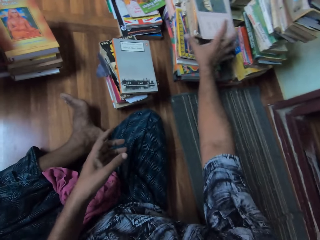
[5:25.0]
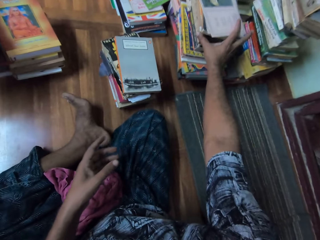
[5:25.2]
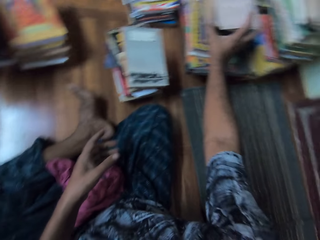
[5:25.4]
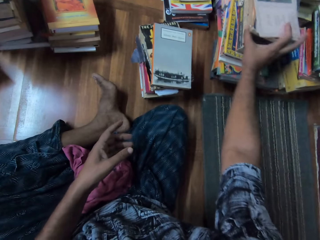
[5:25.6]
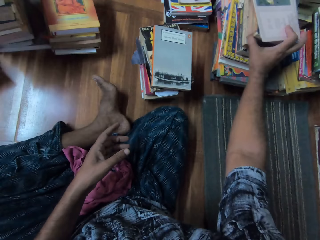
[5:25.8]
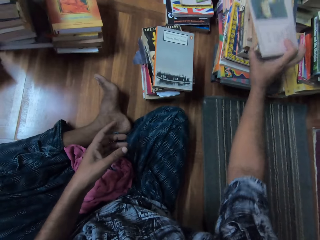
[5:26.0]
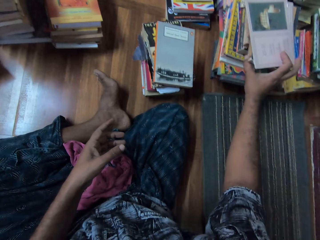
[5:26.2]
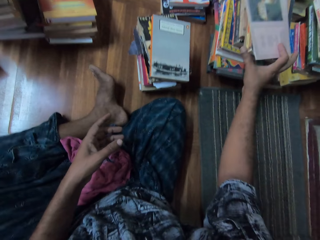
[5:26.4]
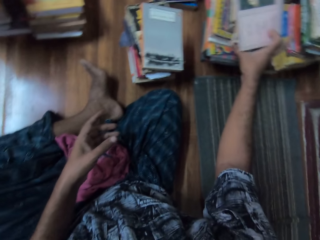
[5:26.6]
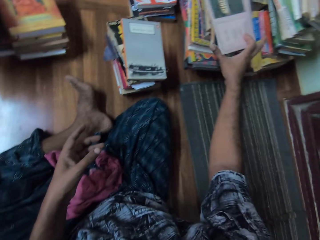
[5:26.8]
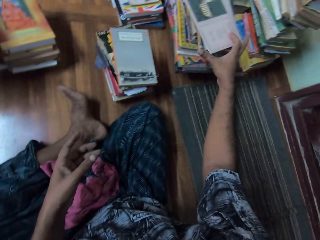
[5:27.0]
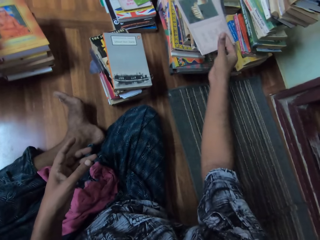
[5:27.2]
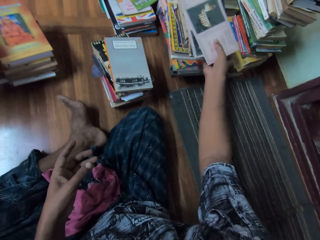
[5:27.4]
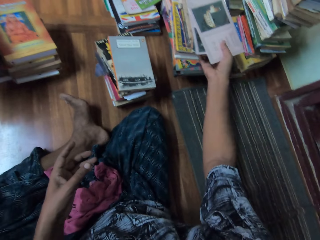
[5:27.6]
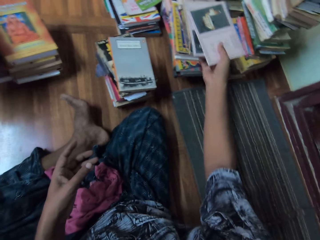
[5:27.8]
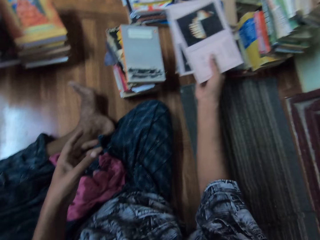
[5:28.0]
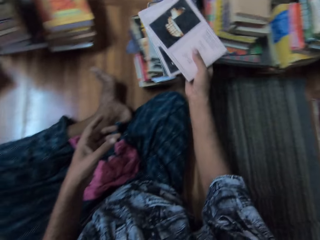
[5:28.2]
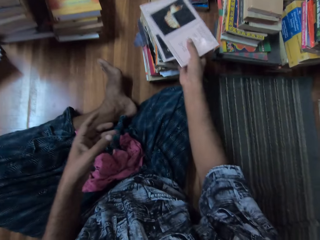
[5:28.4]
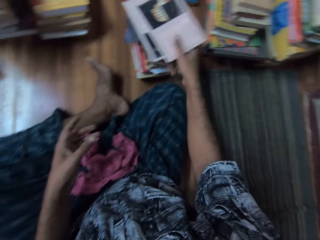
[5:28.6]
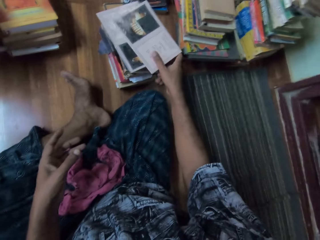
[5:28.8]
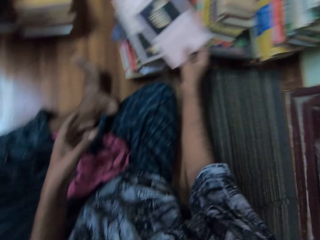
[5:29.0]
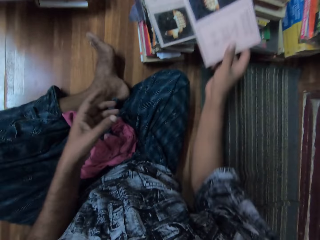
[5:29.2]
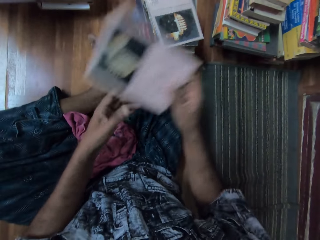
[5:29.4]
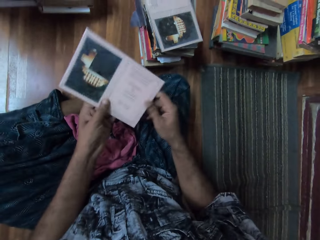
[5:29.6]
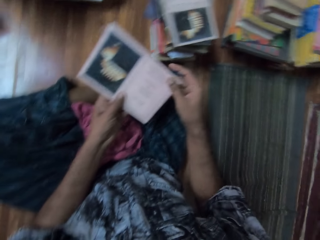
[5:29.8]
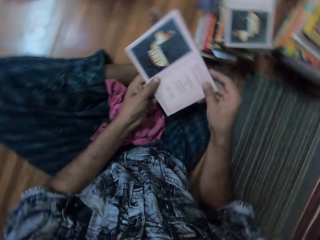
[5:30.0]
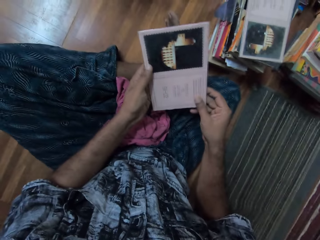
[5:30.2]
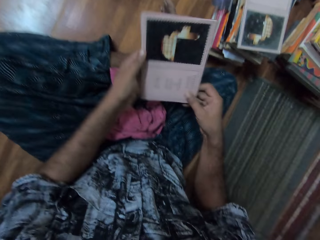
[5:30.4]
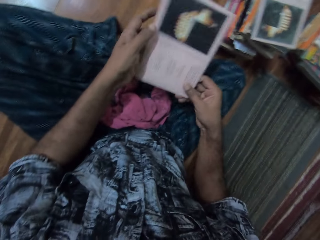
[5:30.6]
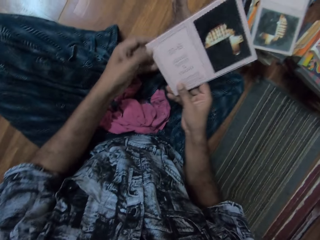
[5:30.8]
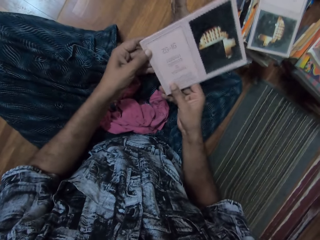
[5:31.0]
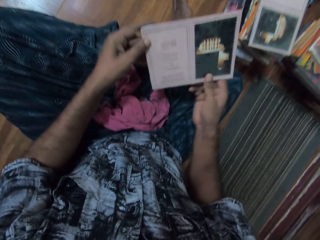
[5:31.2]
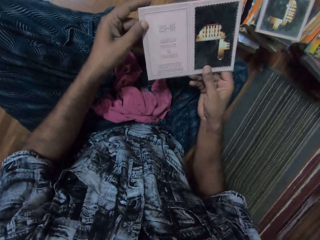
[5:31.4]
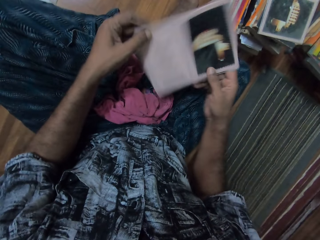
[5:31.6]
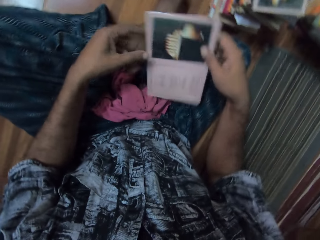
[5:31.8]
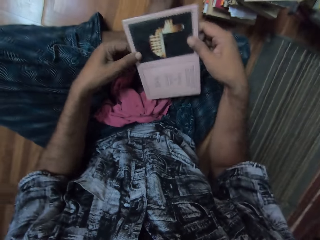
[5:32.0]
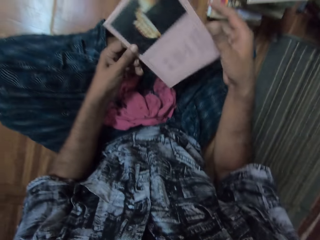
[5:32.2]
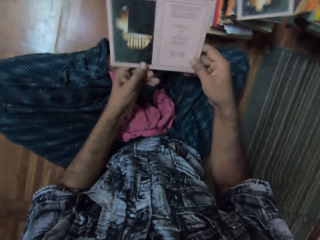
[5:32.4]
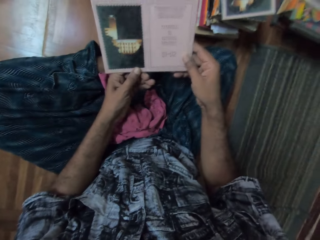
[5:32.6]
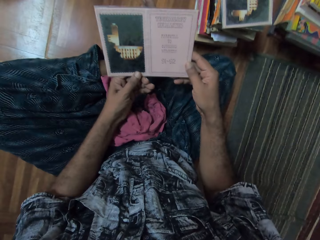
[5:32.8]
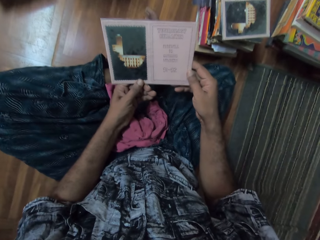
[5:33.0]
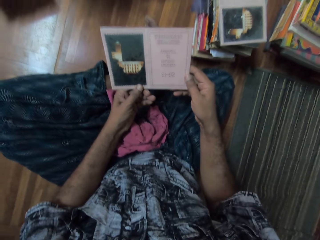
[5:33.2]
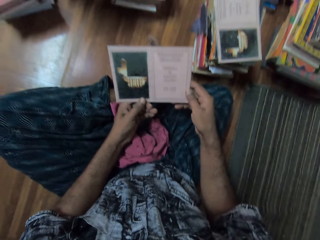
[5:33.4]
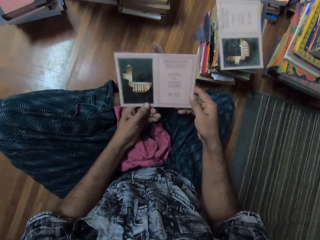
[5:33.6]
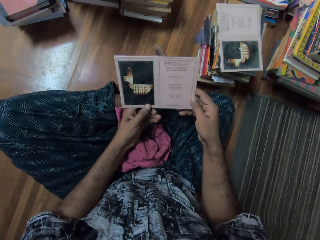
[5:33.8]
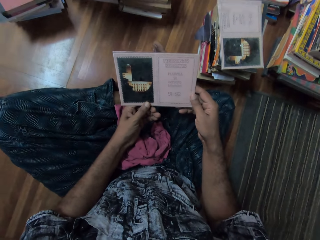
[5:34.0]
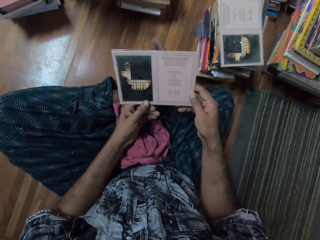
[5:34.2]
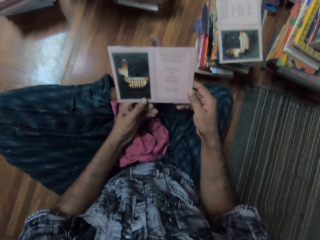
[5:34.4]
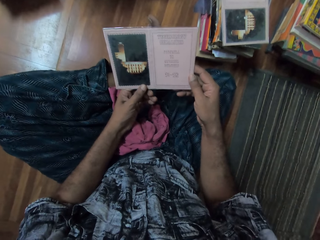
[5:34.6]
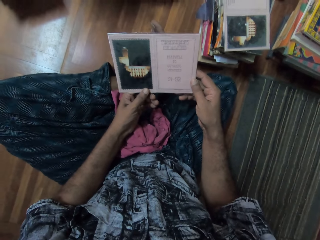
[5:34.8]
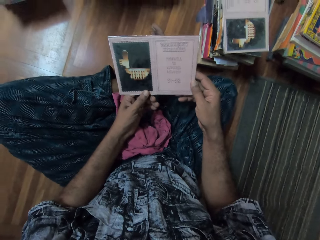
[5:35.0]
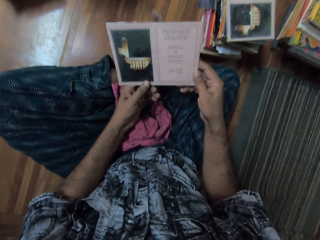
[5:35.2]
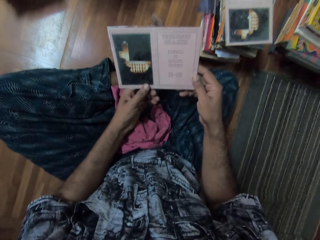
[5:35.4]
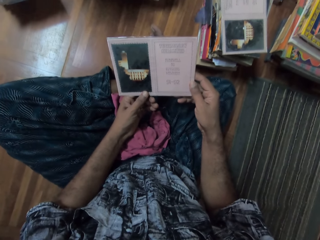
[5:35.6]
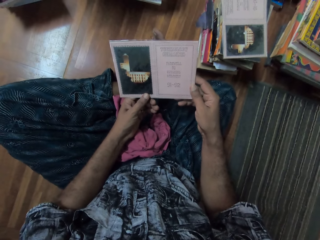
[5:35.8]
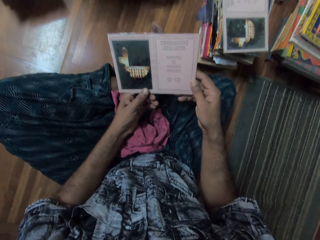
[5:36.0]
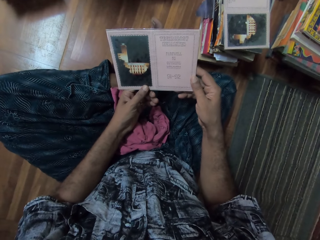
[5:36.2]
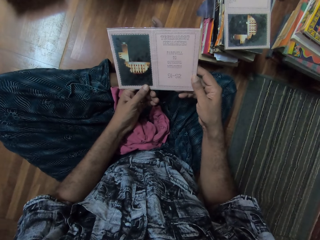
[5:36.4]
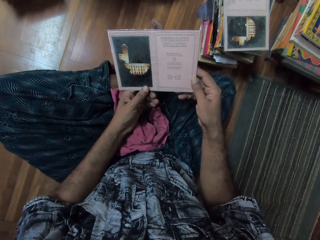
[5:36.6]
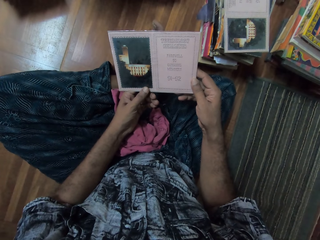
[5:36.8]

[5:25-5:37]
The camera wearer drops a book. They pick cards with the right hand. They move the books. They put the cards on top of the other books. They pick a card. They turn the card. They look at the card.

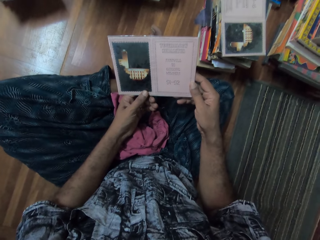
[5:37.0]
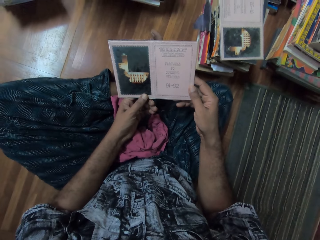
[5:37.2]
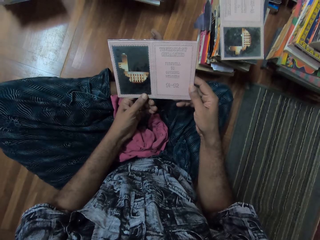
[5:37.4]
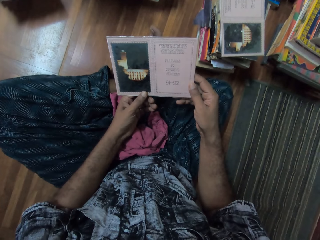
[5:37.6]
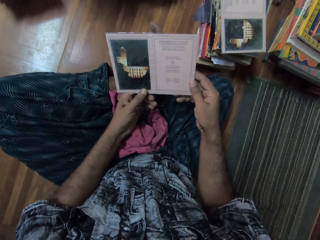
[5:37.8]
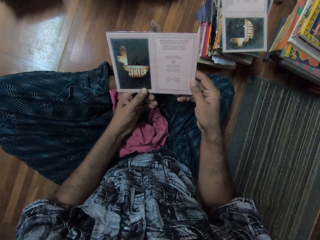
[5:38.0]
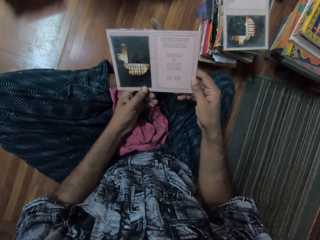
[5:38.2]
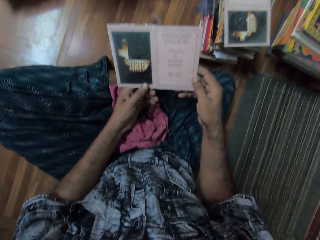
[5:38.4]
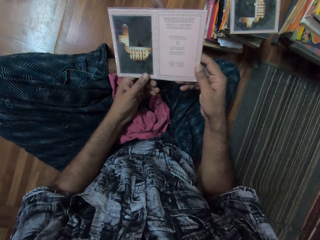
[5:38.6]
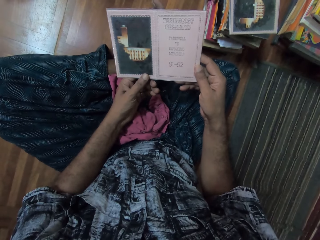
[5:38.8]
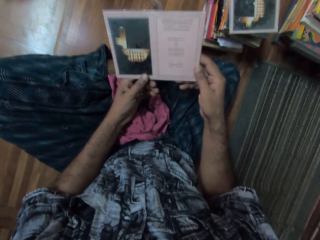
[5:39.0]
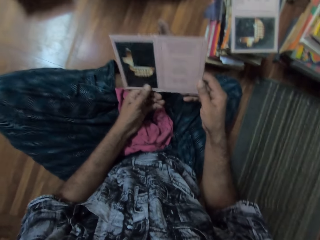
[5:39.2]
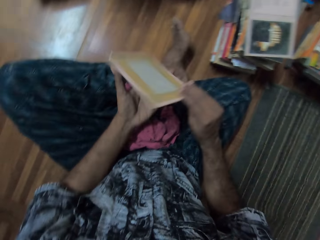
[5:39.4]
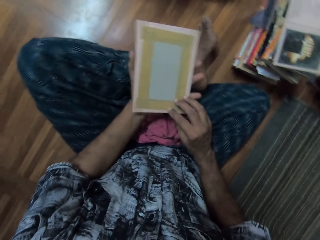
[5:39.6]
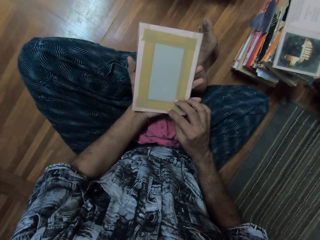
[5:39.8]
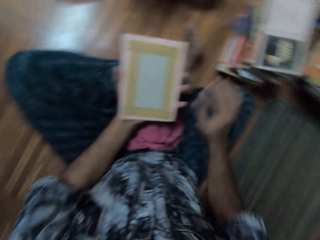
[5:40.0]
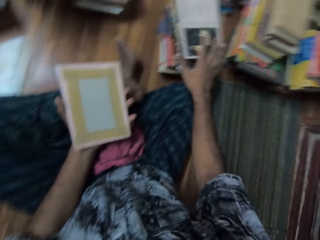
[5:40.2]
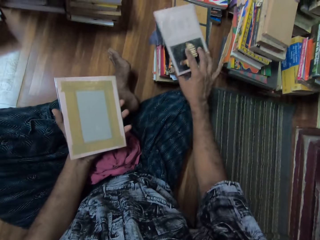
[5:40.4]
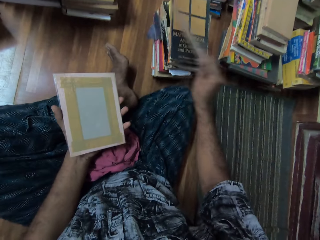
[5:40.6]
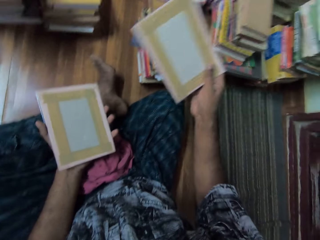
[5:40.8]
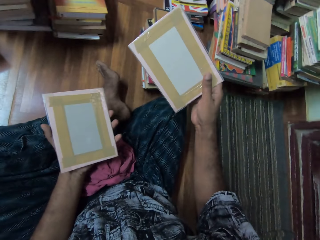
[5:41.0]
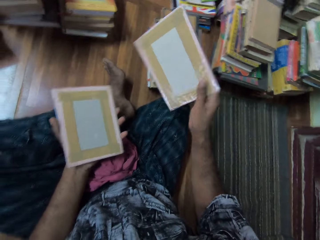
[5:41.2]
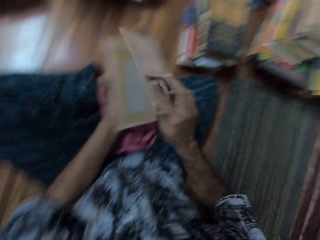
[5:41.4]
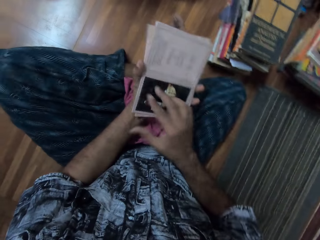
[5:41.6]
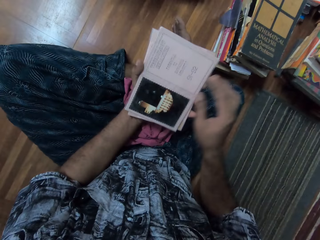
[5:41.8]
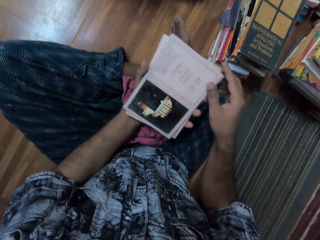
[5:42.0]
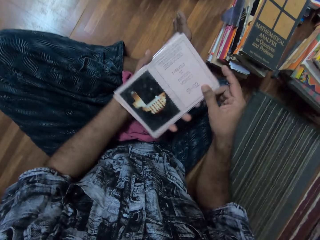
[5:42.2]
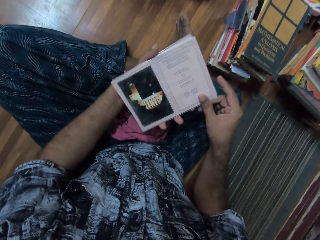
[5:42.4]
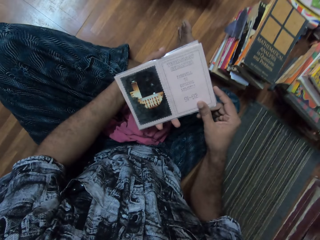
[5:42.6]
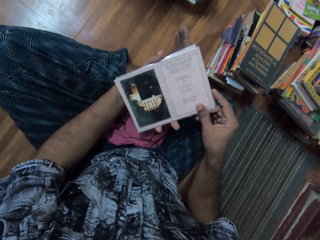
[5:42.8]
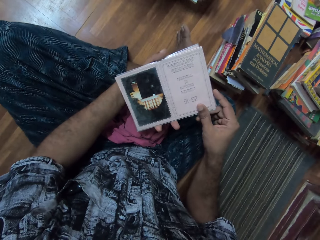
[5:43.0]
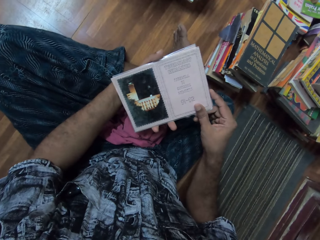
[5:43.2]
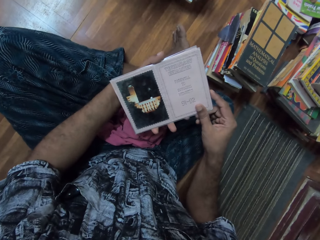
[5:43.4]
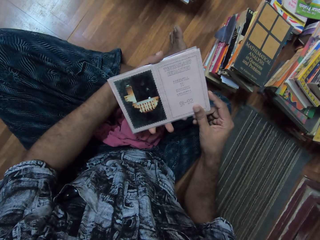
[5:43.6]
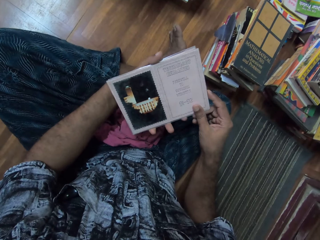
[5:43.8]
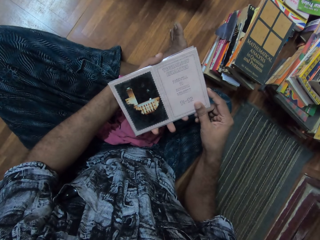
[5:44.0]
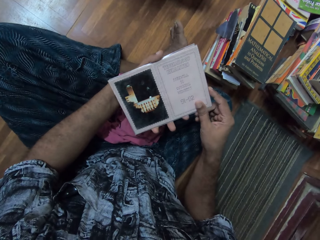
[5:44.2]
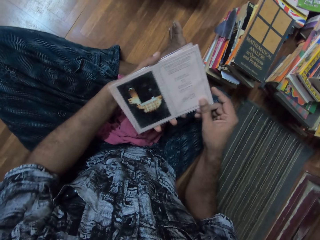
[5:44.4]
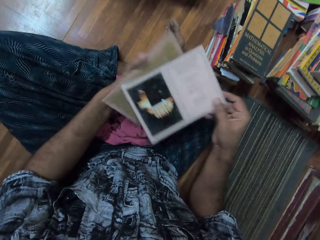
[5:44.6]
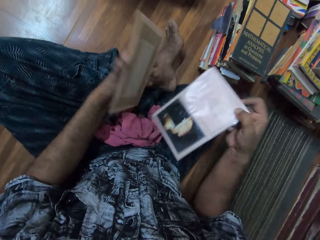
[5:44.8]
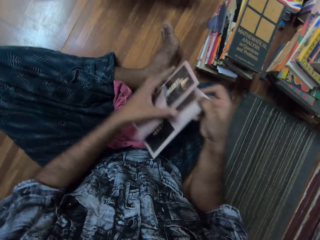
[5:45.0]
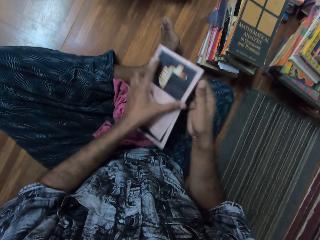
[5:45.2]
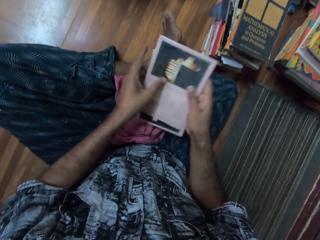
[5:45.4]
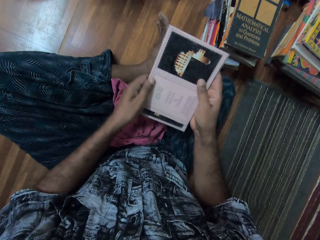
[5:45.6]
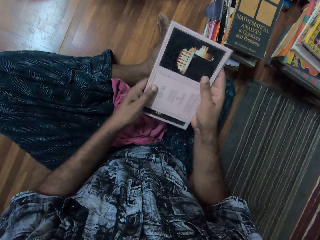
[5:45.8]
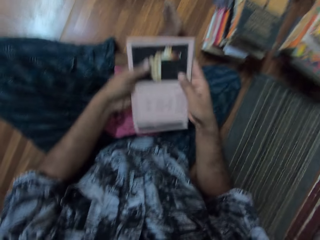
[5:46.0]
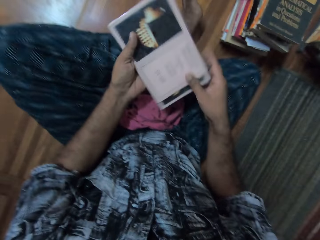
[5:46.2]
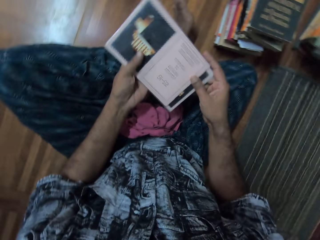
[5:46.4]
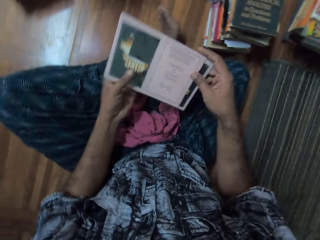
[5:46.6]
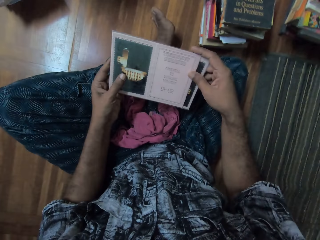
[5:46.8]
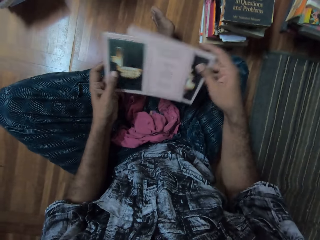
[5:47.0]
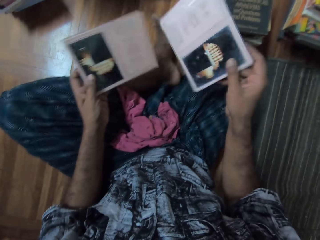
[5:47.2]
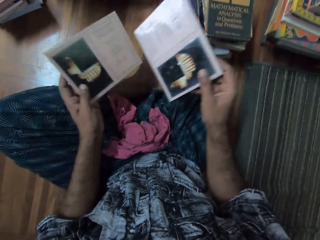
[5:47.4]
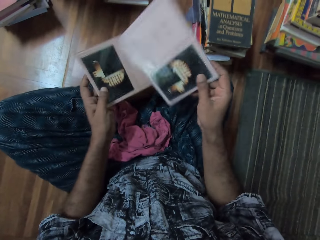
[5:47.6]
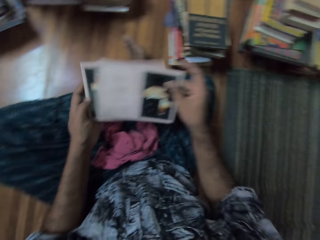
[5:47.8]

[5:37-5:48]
The camera wearer turns a card. They pick the card. They put the cards together. They look at the cards. They put the cards together. They turn the cards.
